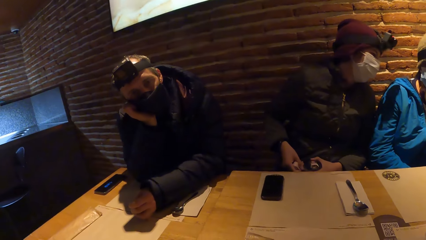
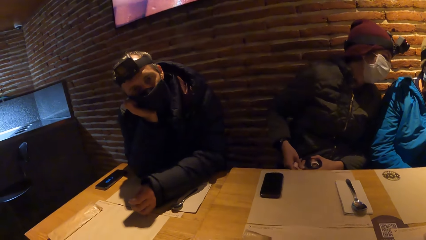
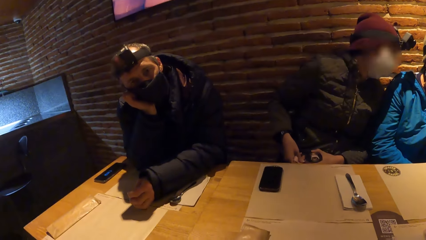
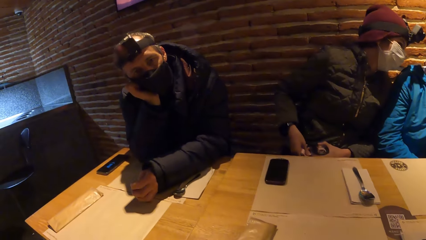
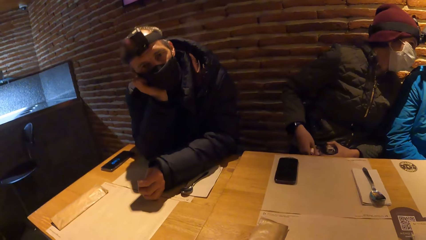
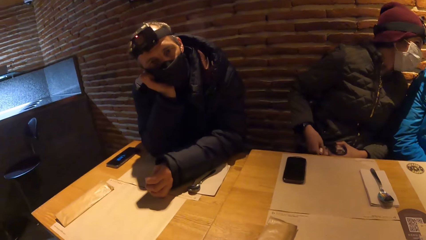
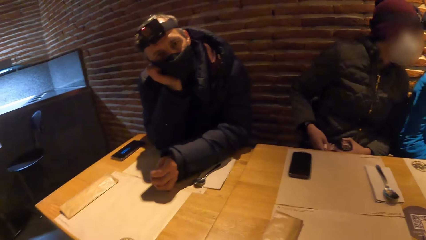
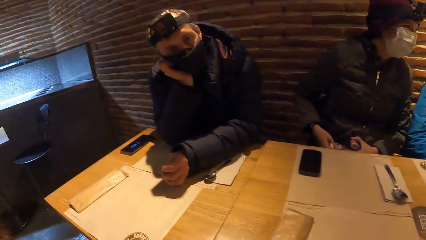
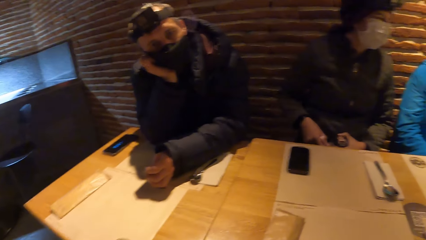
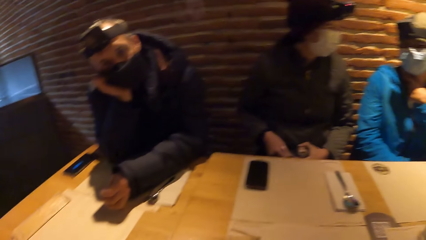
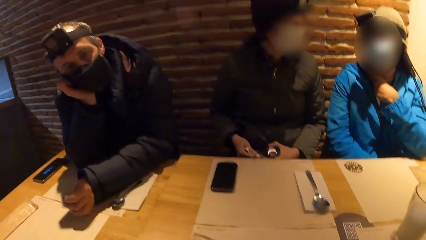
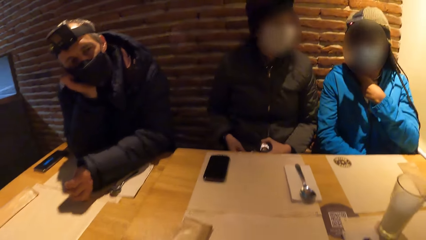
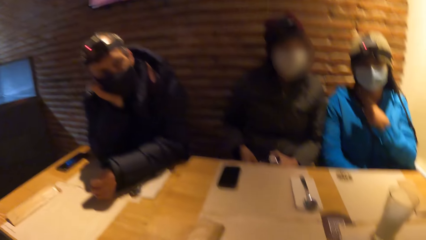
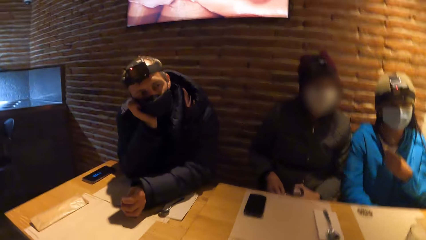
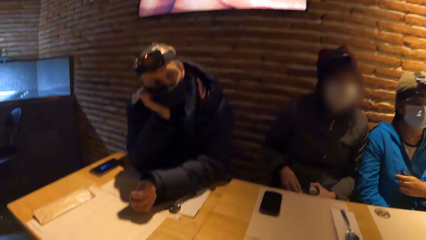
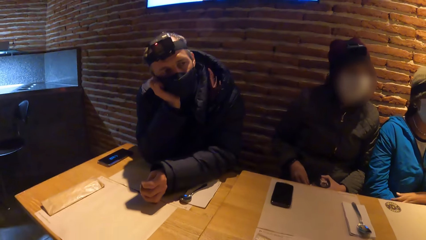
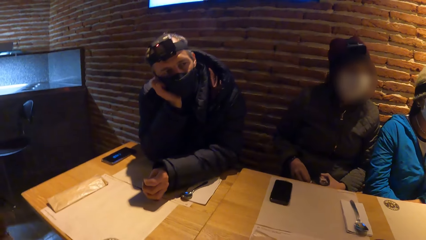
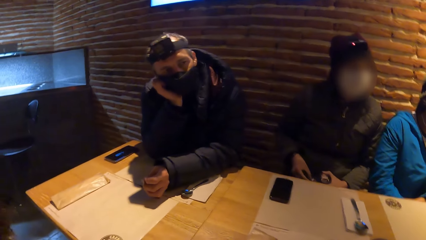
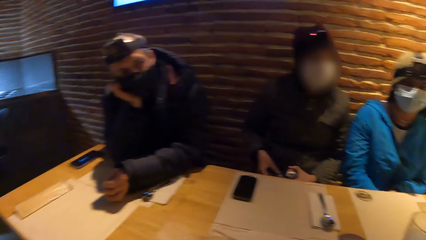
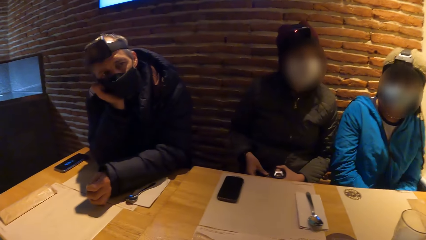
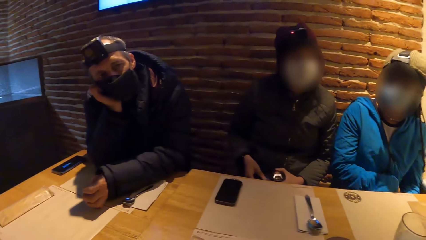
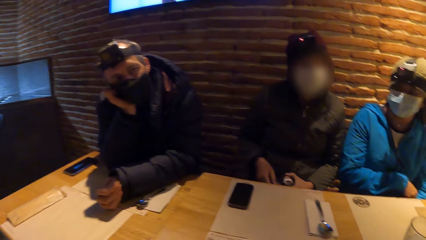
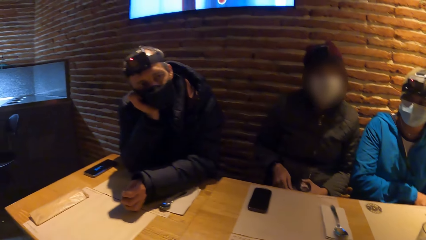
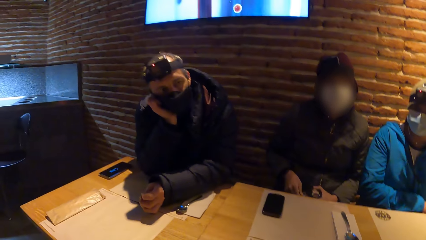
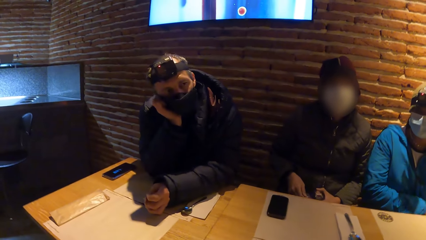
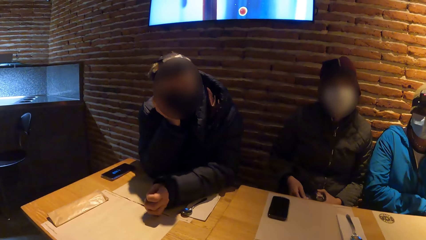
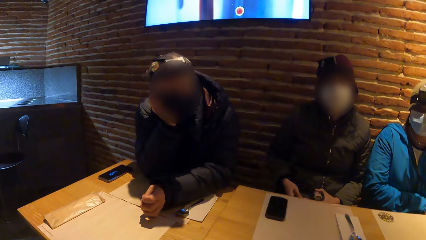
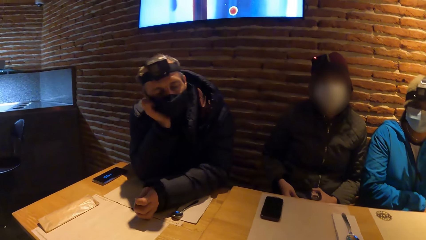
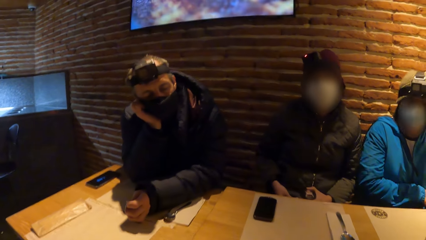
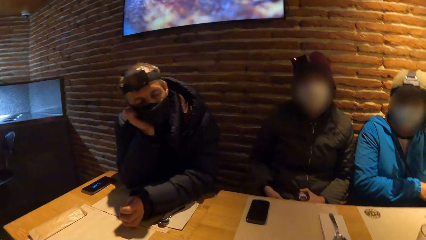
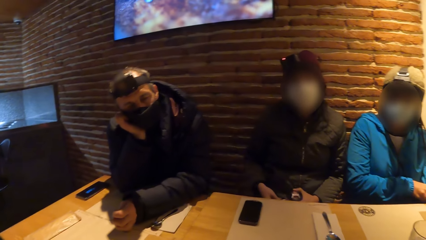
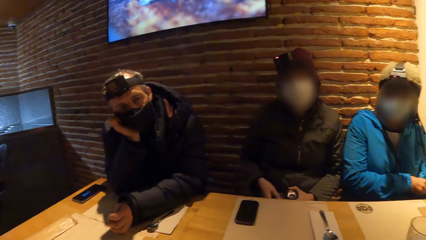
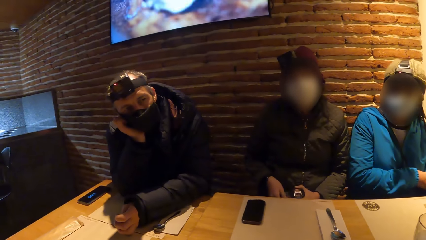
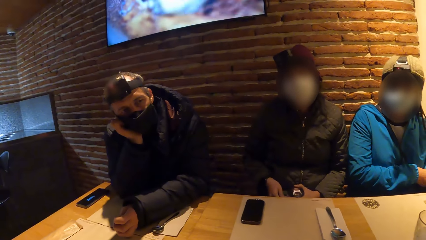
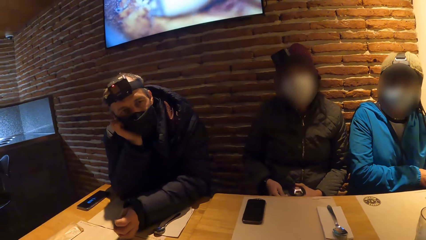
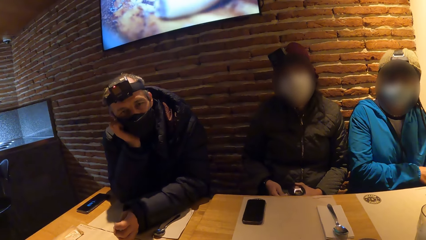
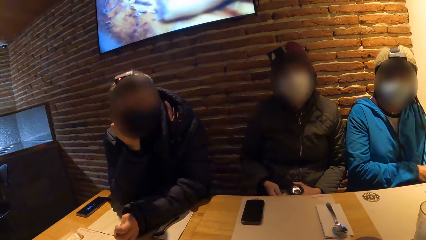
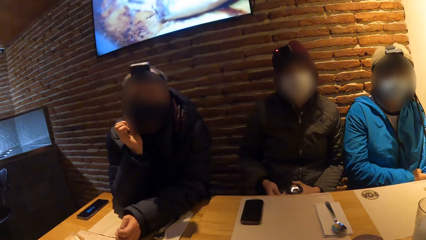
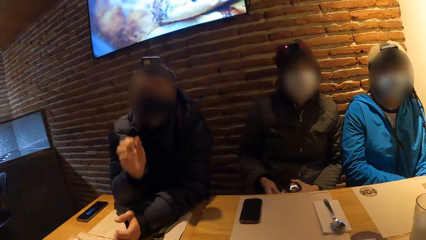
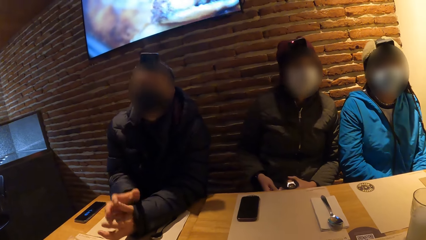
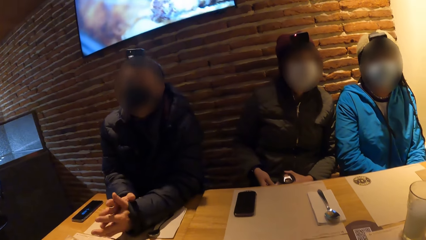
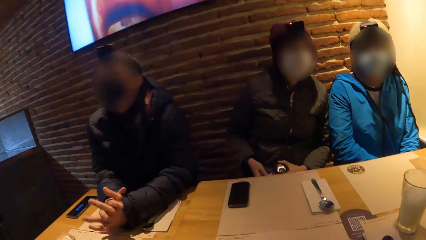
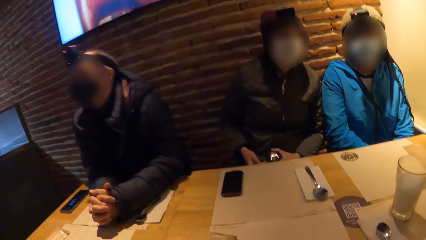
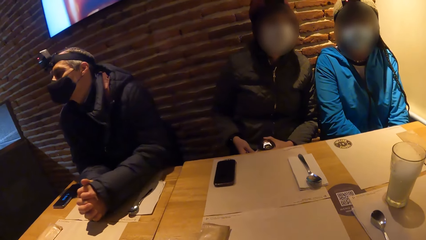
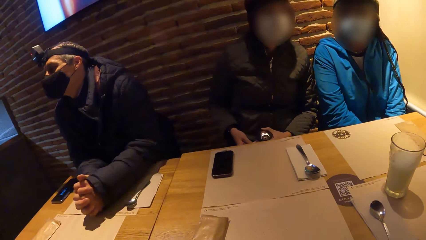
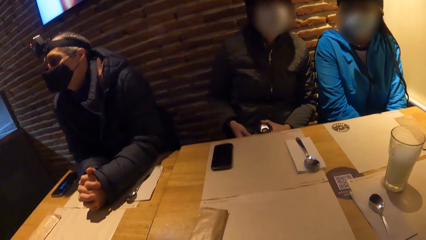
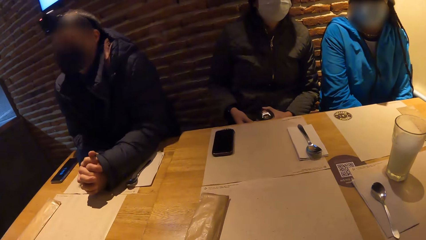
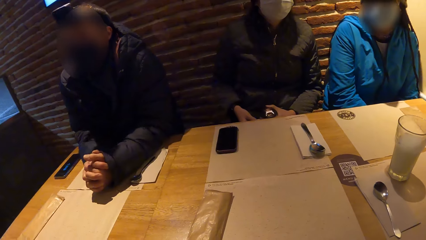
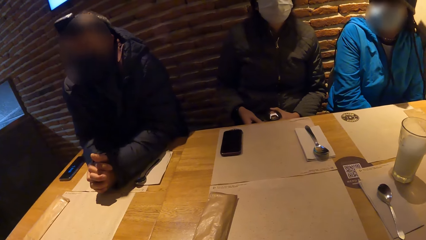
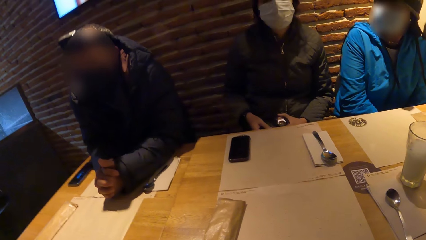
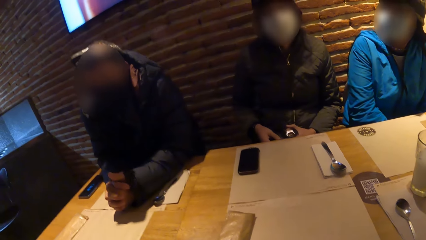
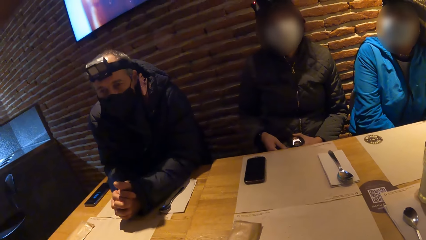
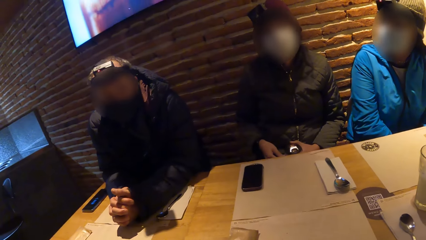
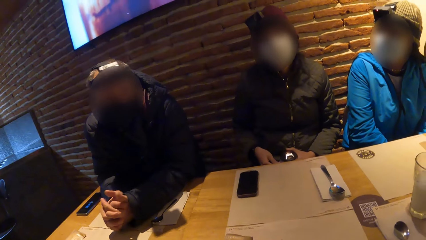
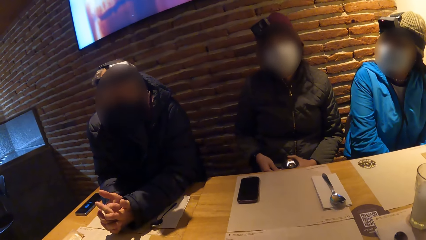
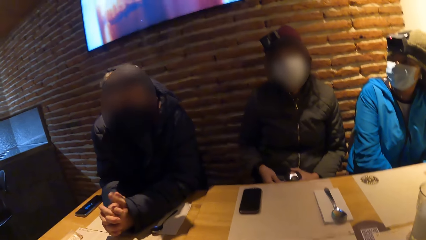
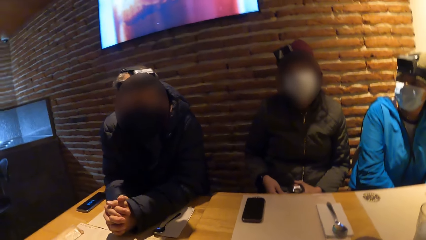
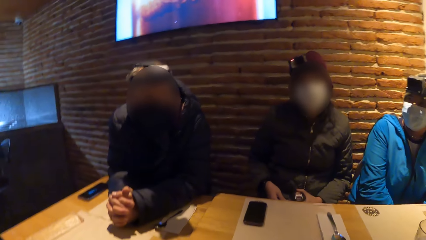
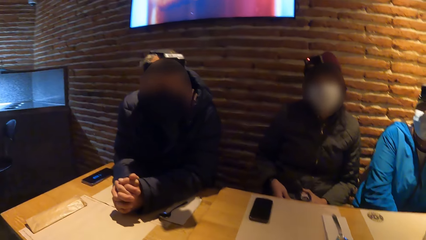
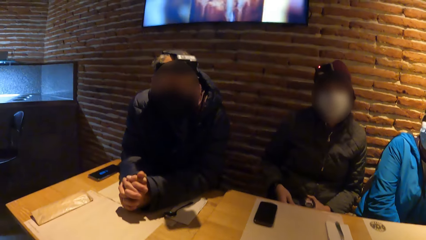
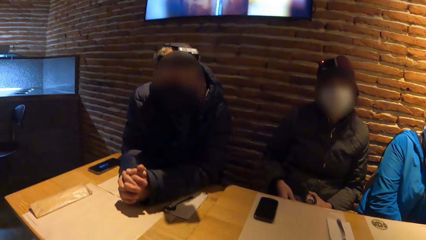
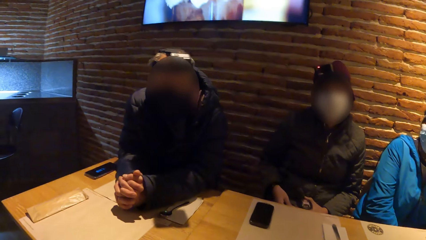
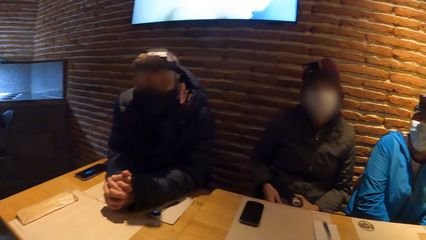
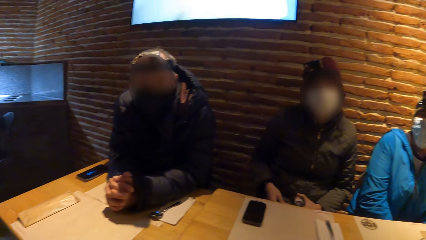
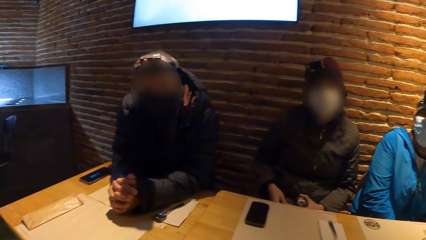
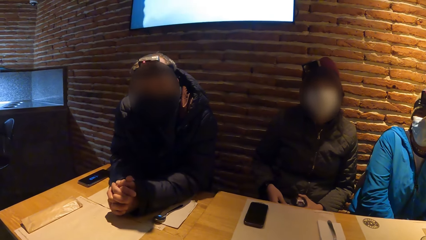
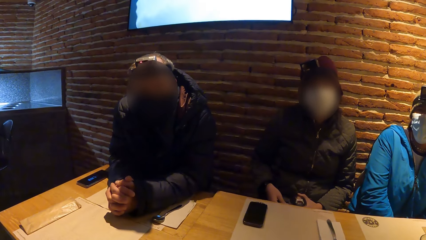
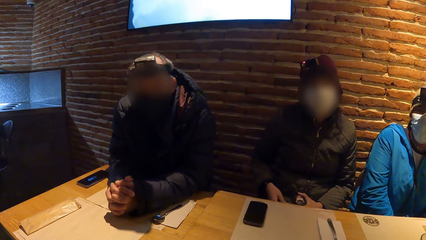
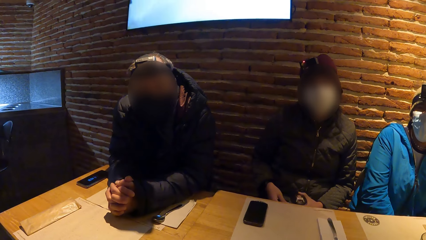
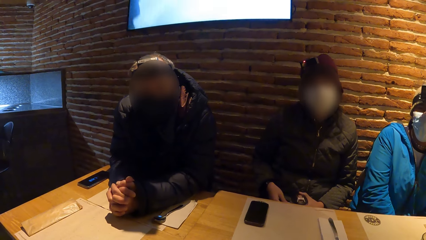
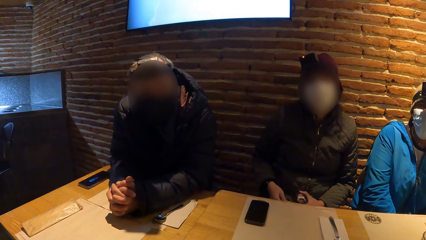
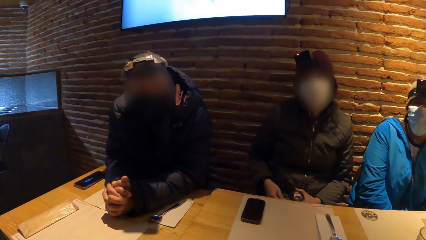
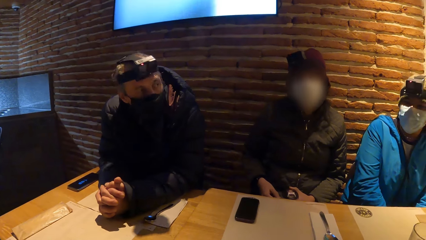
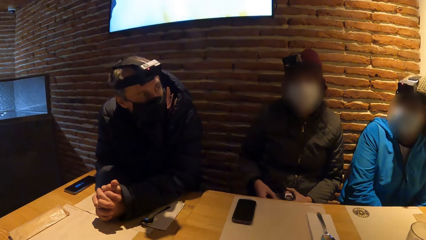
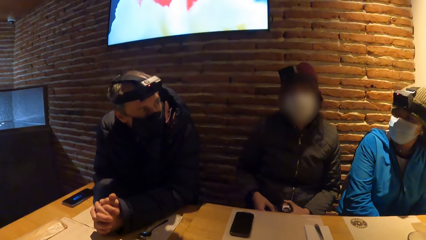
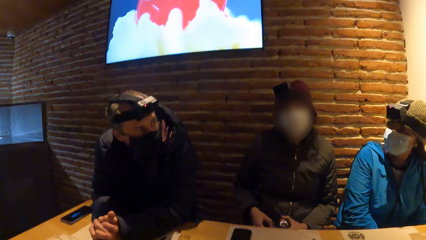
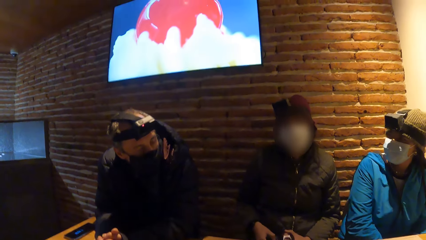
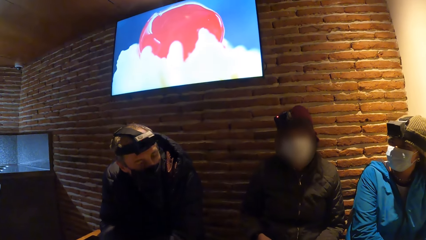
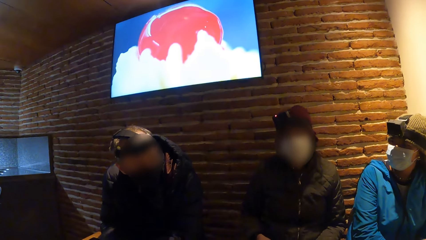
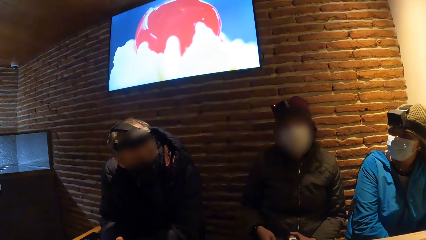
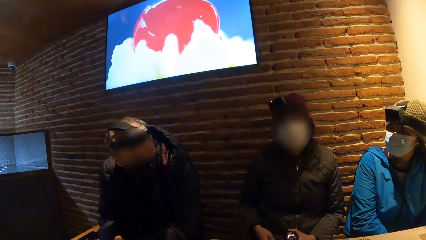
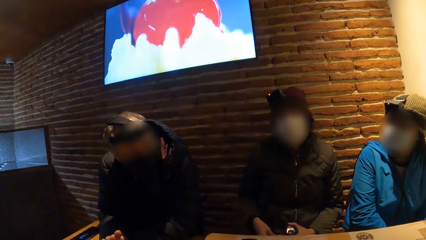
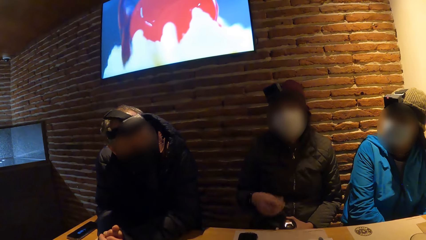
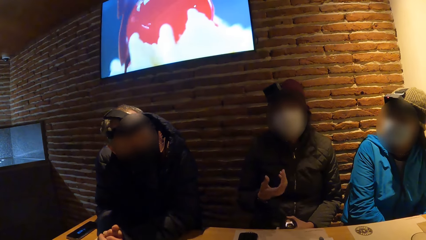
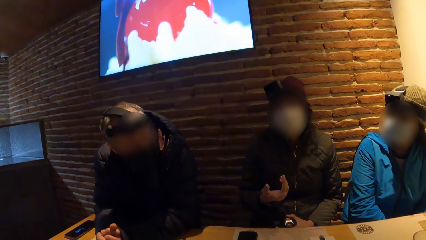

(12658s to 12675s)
A woman interacts with another woman. The woman talks to the other woman. A man interacts with the camera wearer. The camera wearer looks at the man.
